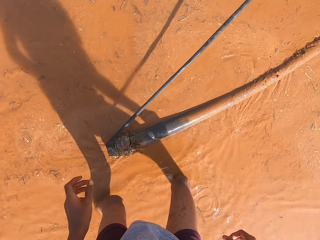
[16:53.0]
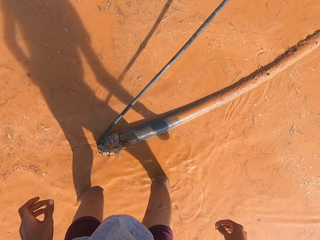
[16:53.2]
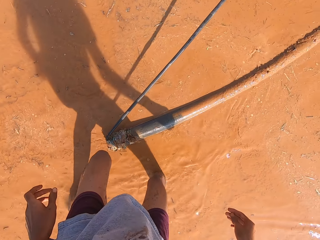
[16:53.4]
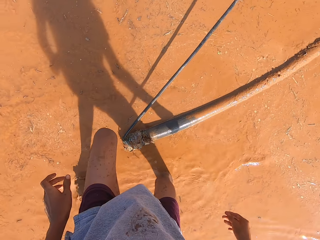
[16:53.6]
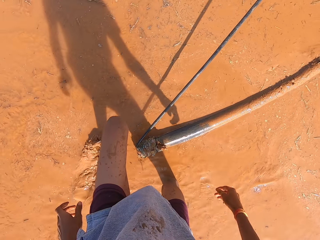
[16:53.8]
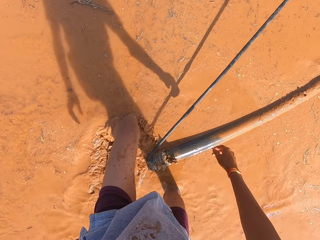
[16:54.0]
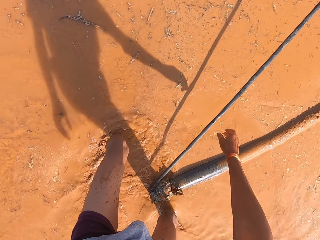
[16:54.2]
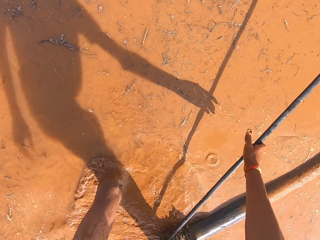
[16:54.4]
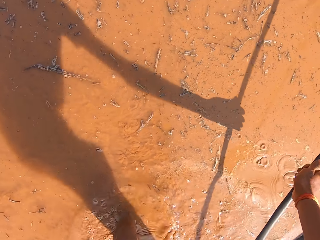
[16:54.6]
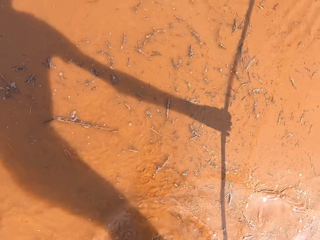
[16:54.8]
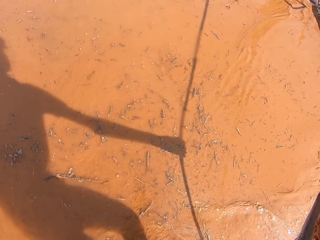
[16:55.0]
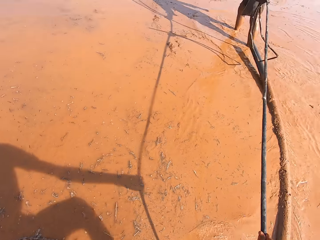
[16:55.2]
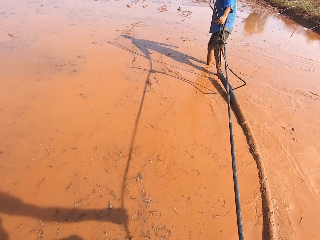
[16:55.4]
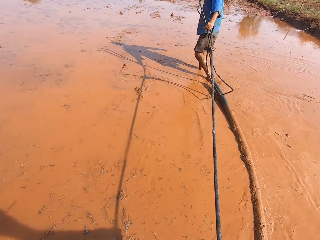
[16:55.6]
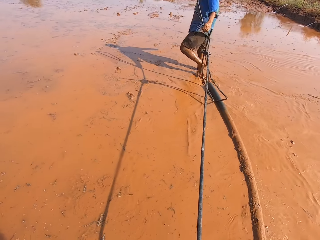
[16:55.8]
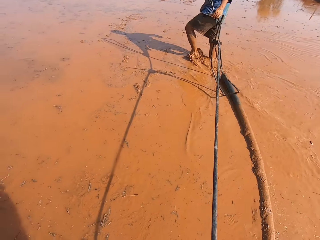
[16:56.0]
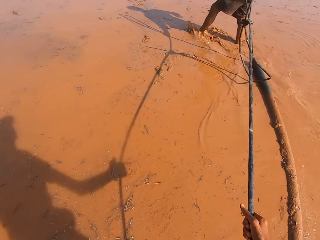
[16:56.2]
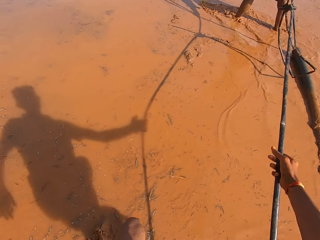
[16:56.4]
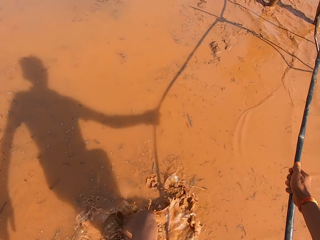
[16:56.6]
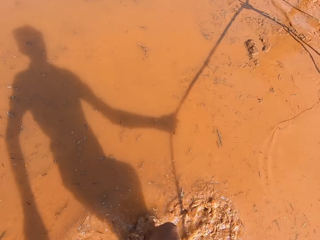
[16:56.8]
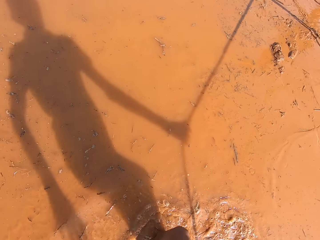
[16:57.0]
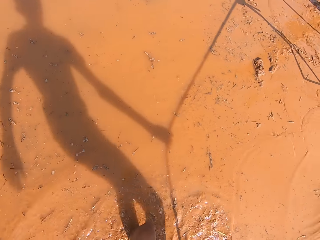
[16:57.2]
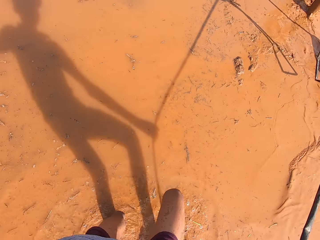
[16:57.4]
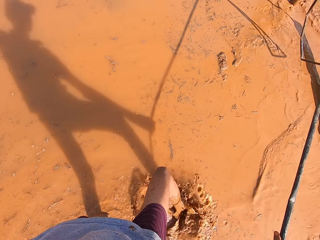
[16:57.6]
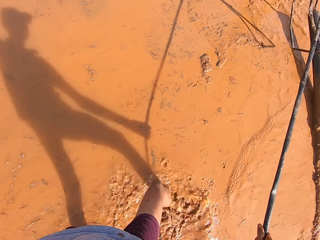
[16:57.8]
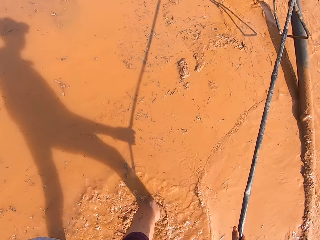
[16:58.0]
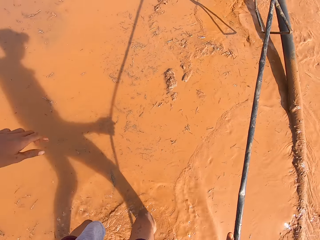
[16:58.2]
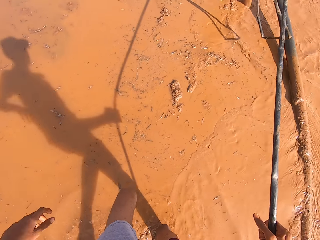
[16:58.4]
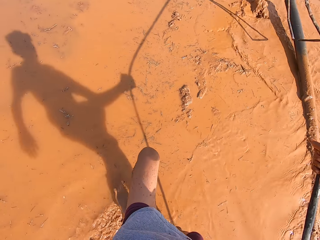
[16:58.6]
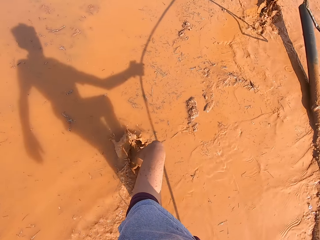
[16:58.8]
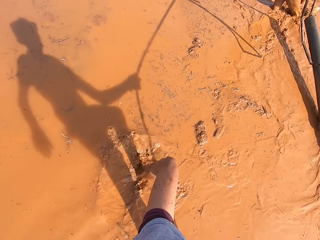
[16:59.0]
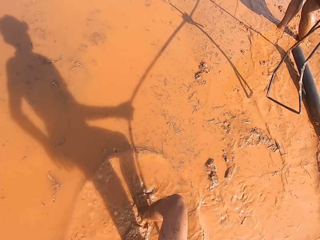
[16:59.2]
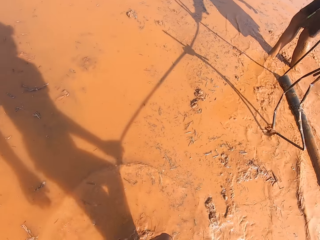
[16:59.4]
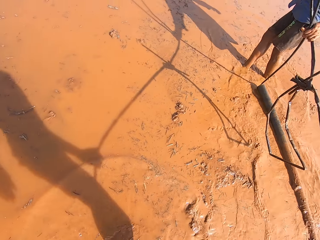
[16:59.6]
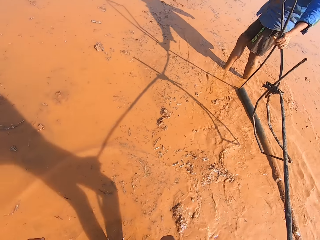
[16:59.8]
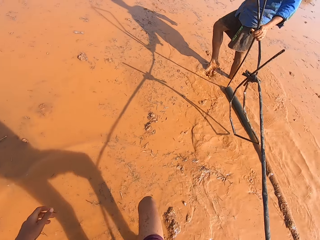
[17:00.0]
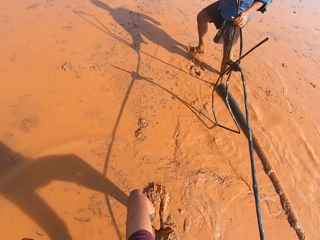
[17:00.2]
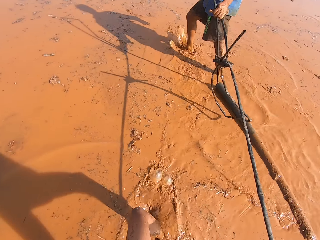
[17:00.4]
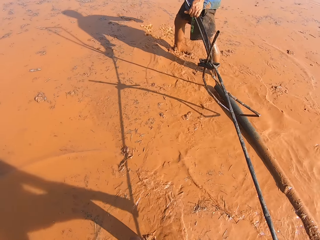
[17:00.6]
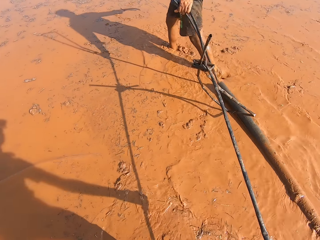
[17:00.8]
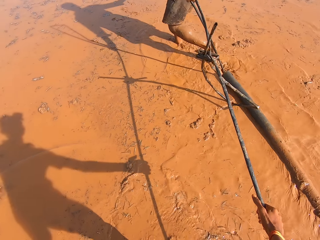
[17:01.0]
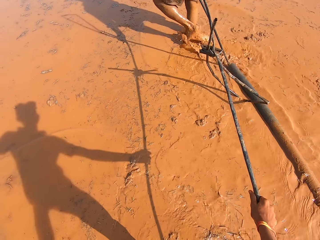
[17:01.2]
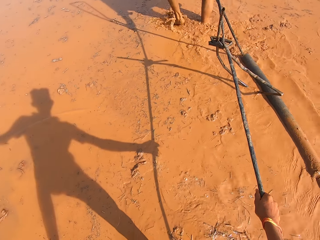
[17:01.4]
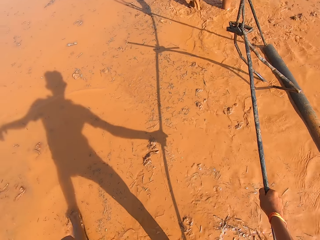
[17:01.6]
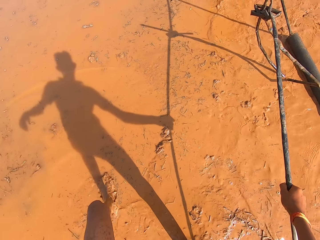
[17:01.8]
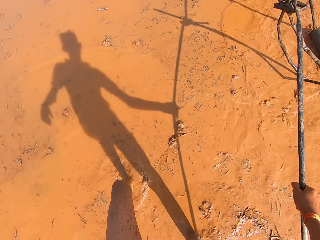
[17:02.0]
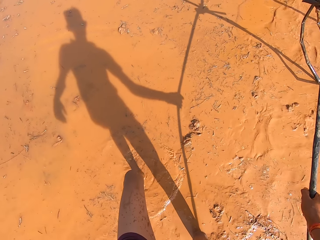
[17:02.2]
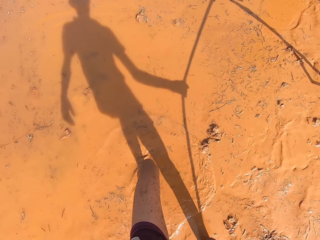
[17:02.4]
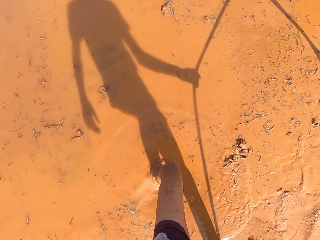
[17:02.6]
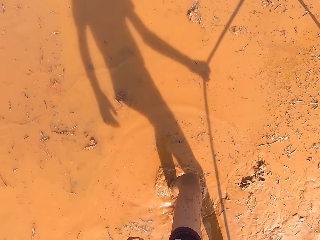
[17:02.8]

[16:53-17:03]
The man and the camera wearer drag the irrigation pipe on the ground with their hands.

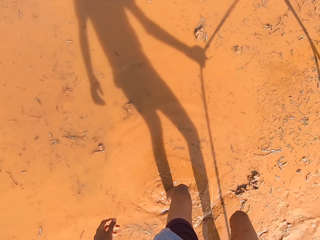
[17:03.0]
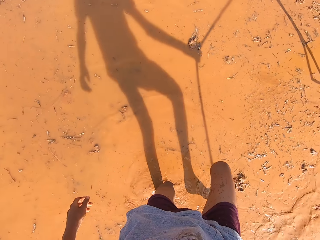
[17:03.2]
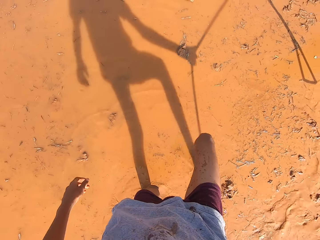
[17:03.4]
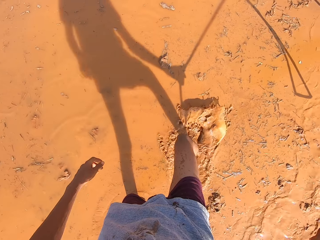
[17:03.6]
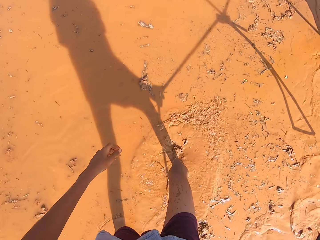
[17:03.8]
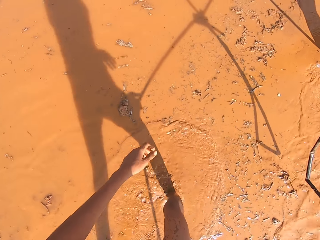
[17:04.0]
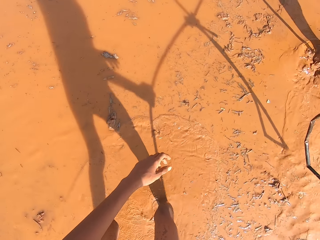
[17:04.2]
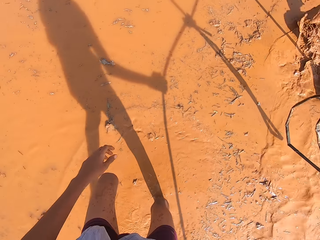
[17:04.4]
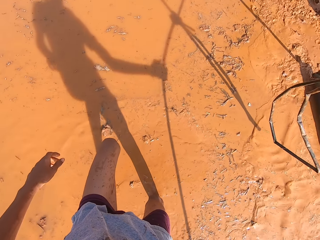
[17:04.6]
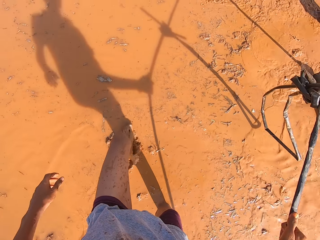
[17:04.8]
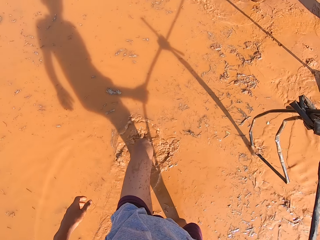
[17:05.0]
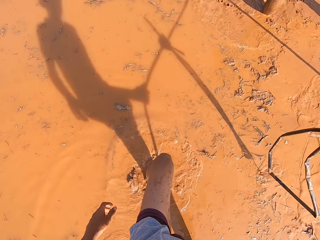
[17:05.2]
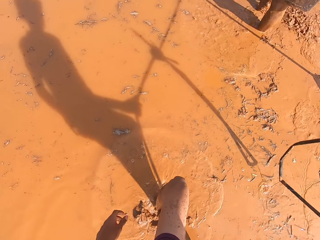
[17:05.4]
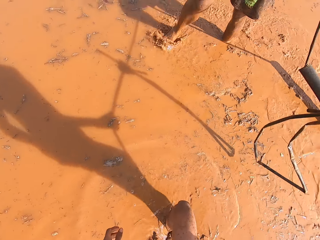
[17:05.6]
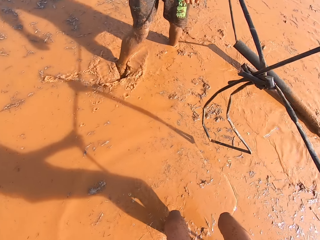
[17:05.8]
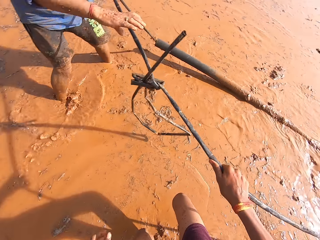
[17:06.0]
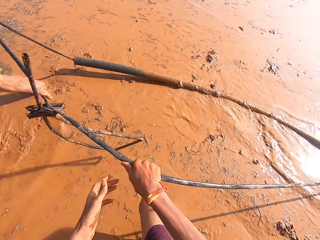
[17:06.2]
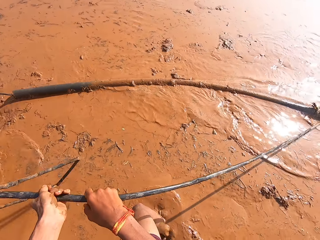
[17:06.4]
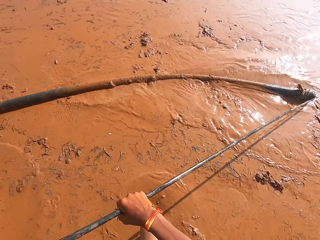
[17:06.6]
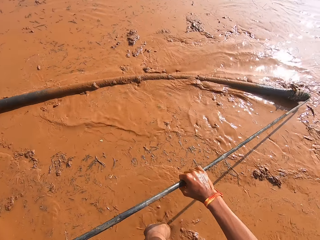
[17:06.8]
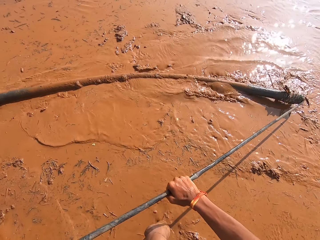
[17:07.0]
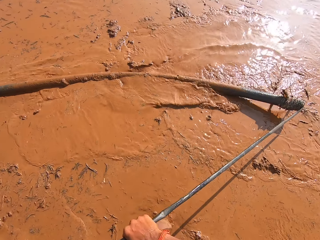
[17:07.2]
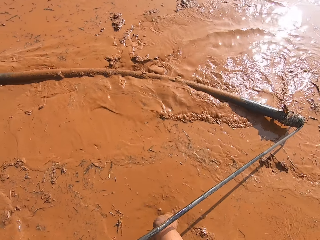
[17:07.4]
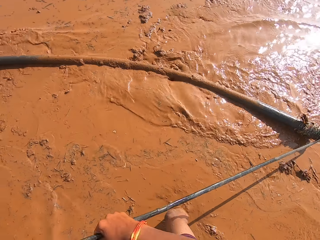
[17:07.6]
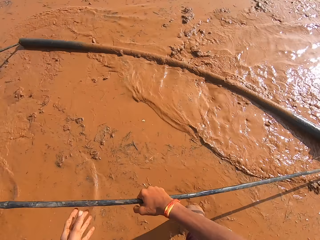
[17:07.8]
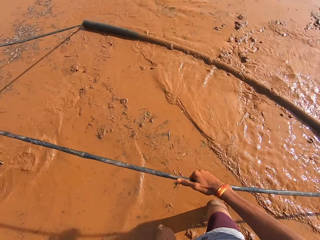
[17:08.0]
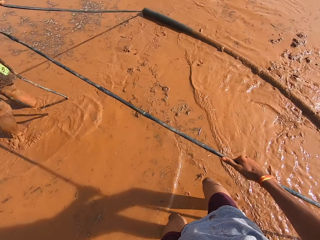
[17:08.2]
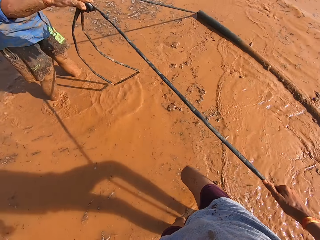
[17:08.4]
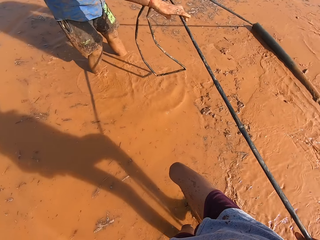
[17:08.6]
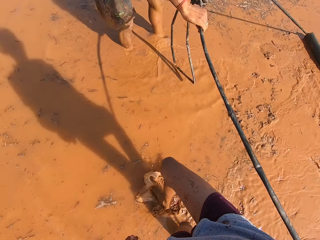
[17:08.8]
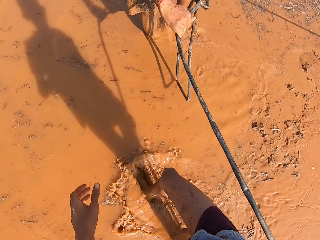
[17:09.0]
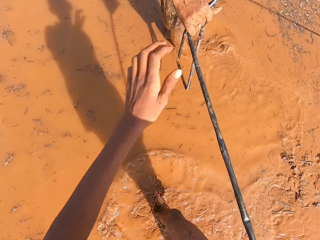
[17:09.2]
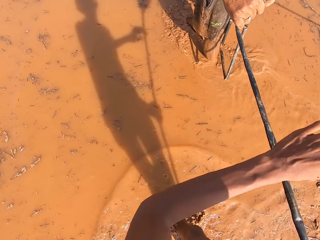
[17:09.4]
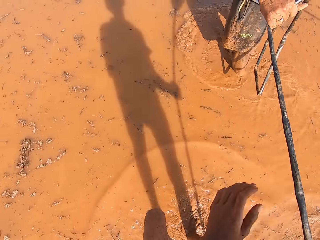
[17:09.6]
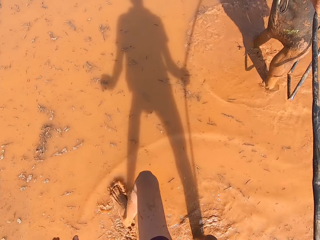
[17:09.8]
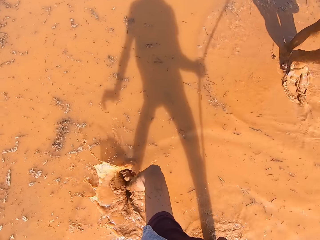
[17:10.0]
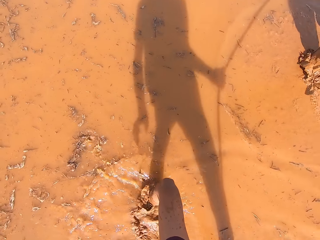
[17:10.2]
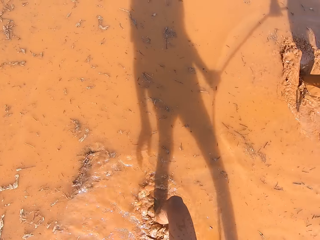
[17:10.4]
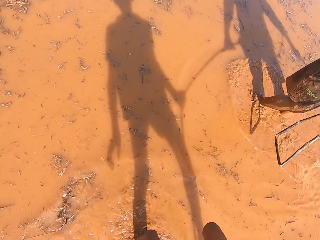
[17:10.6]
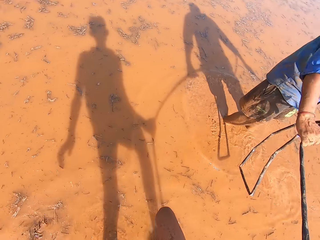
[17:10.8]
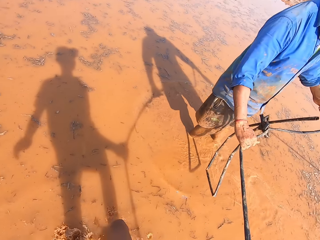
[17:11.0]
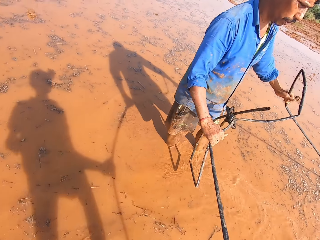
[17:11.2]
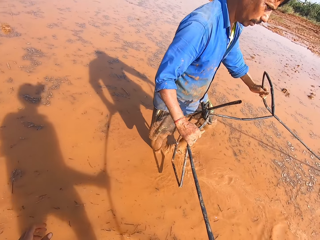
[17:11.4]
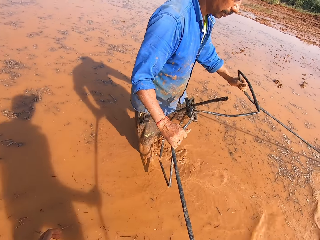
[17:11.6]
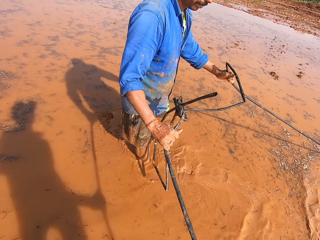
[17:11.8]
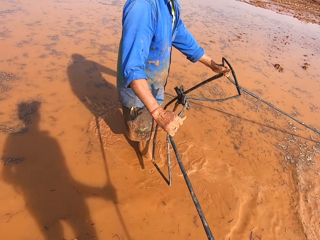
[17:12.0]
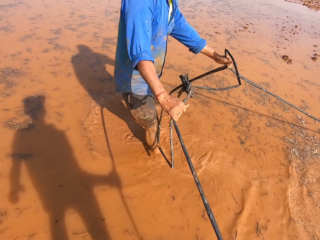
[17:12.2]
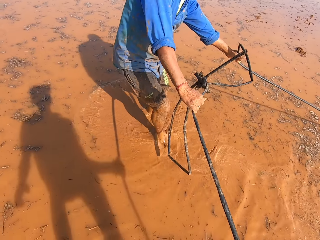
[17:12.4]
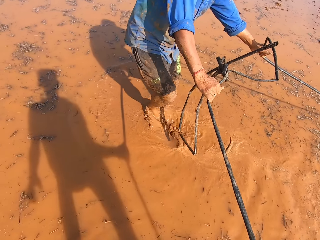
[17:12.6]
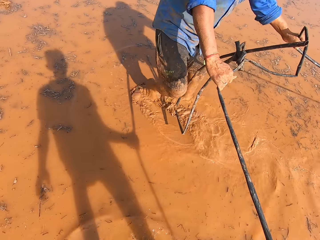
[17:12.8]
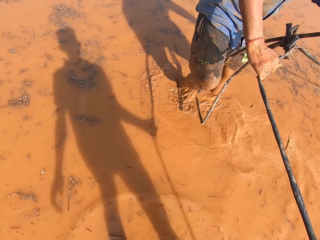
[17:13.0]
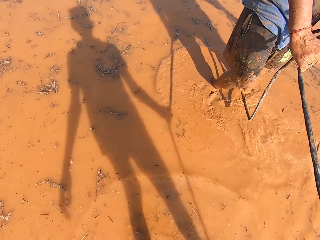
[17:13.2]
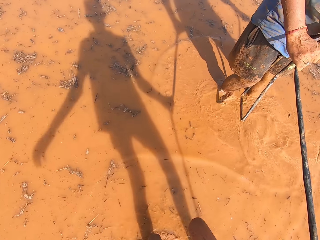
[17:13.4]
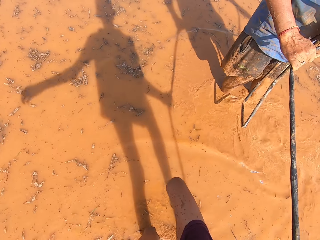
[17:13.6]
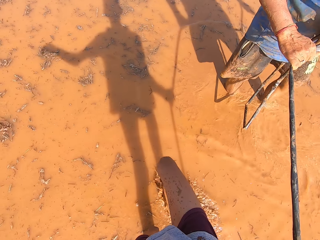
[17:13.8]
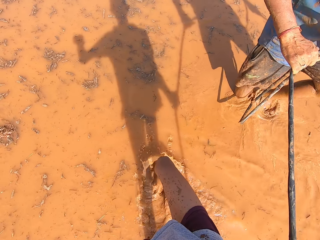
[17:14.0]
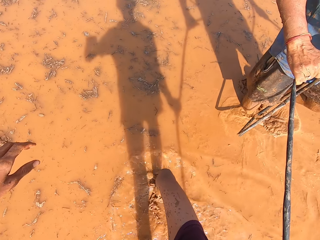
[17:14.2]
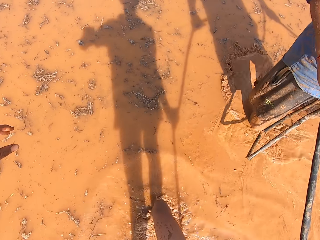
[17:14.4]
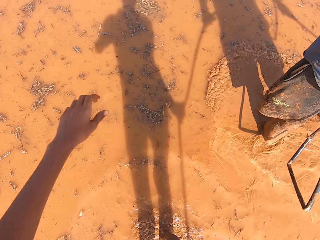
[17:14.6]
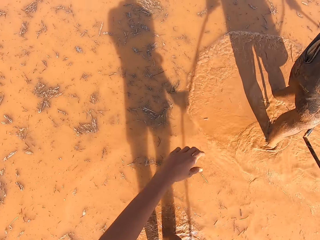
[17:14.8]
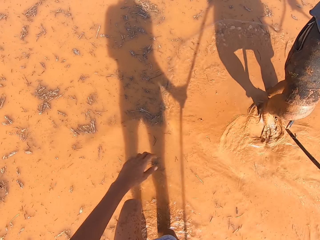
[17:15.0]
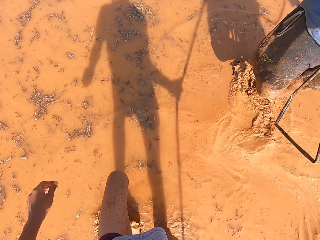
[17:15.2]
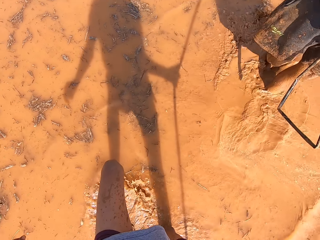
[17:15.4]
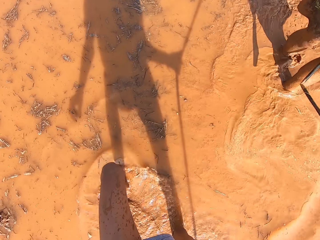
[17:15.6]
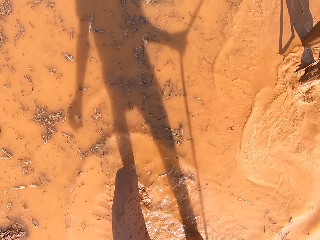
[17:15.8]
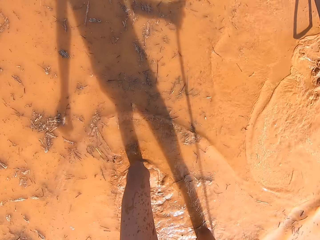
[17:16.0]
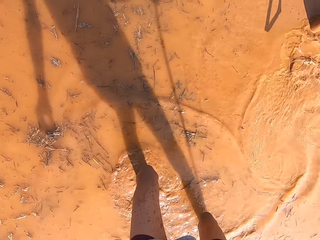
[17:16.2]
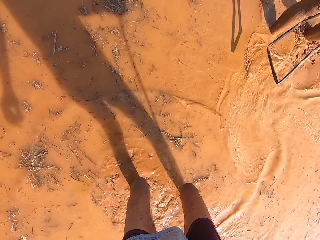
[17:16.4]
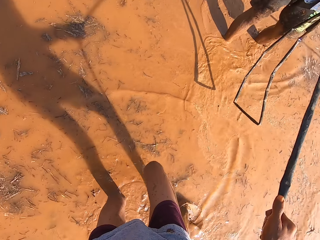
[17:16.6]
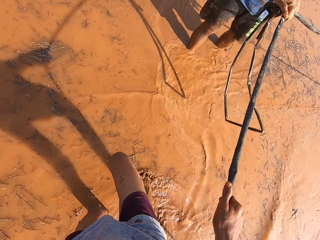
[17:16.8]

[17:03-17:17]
A man talks. The camera wearer holds the rope on the metal rod with both hands. The man and the camera wearer clear mud on the ground with the irrigation pipe in their hands.
